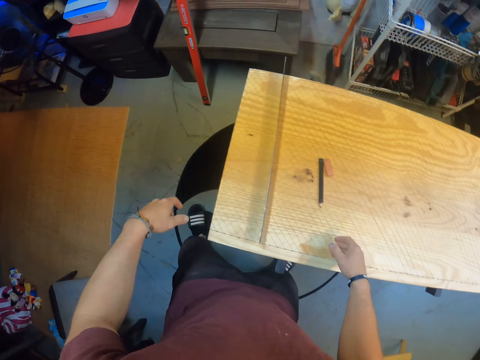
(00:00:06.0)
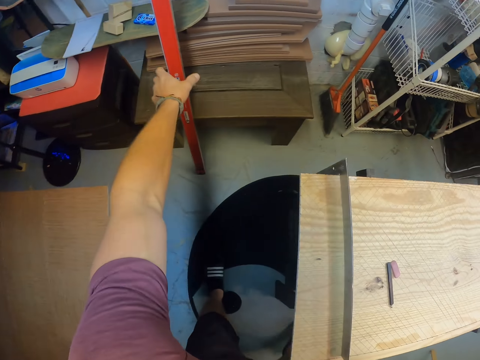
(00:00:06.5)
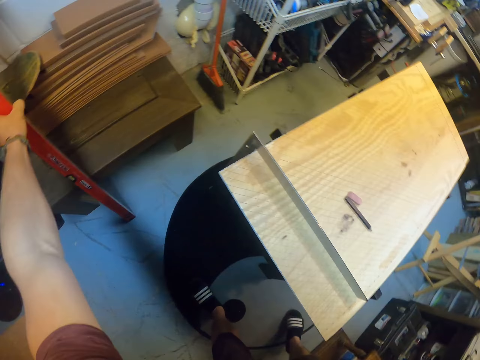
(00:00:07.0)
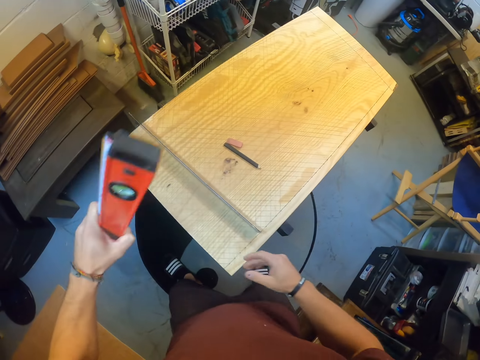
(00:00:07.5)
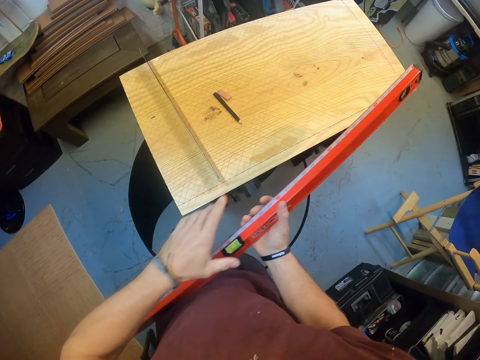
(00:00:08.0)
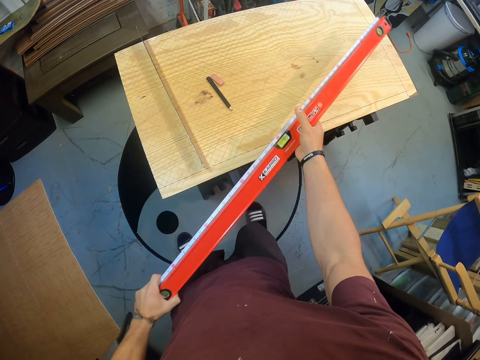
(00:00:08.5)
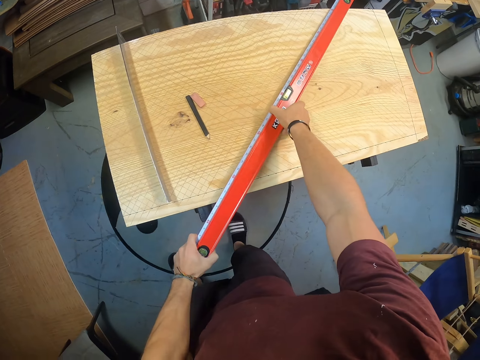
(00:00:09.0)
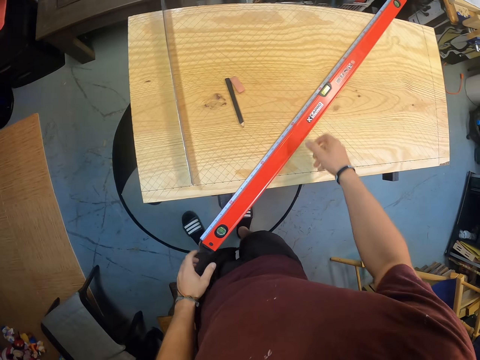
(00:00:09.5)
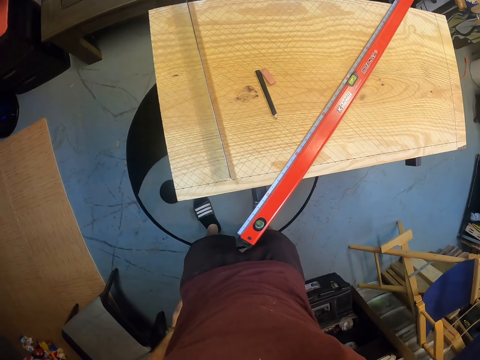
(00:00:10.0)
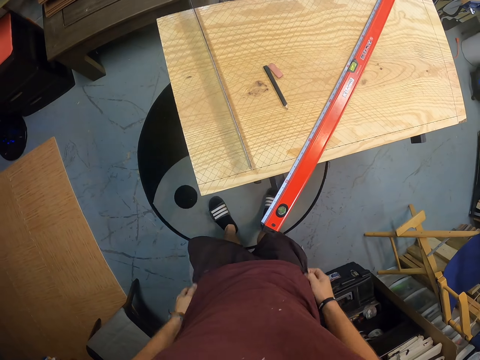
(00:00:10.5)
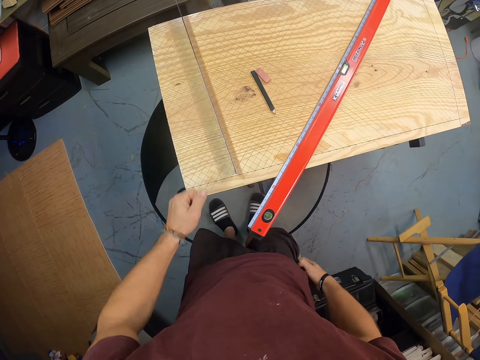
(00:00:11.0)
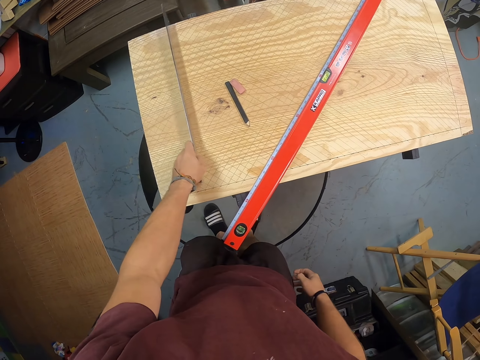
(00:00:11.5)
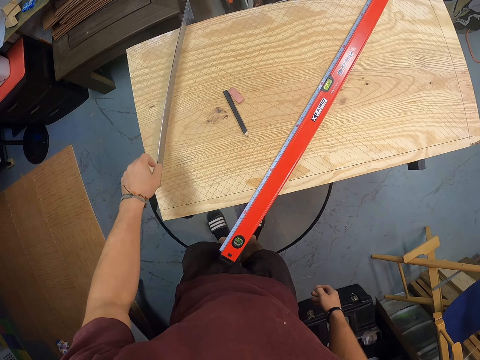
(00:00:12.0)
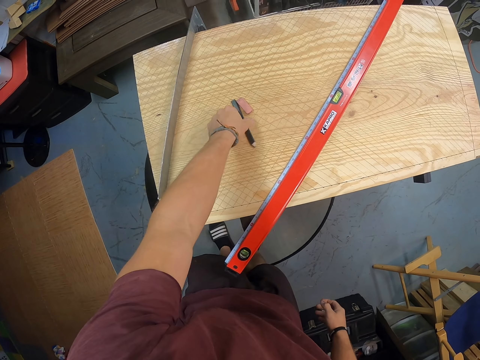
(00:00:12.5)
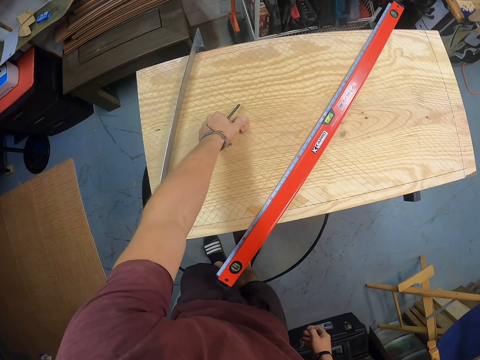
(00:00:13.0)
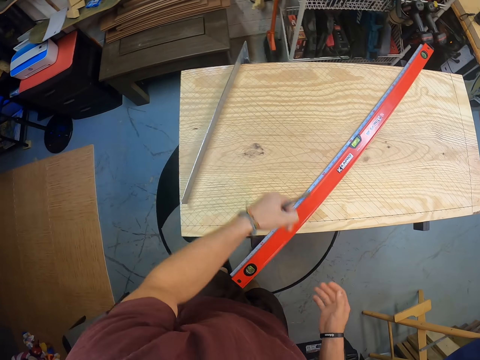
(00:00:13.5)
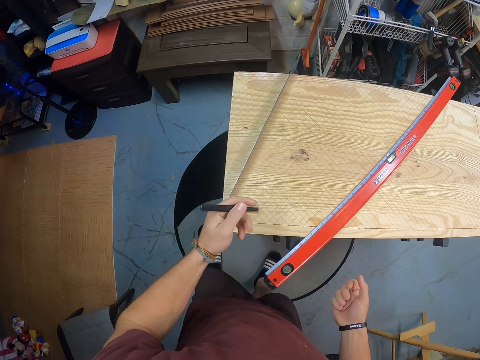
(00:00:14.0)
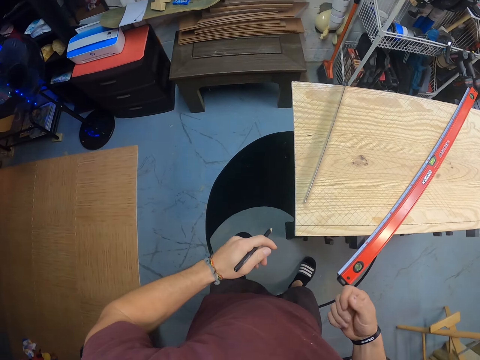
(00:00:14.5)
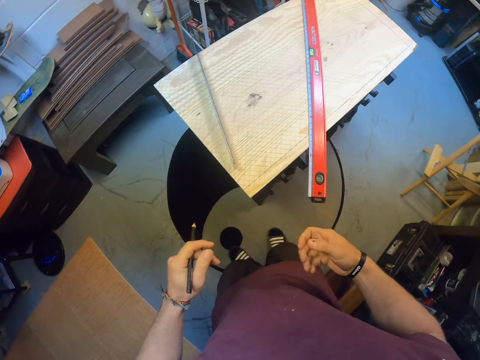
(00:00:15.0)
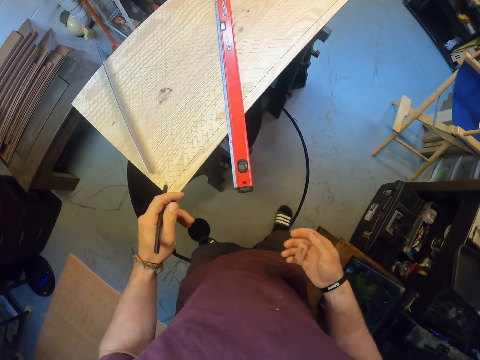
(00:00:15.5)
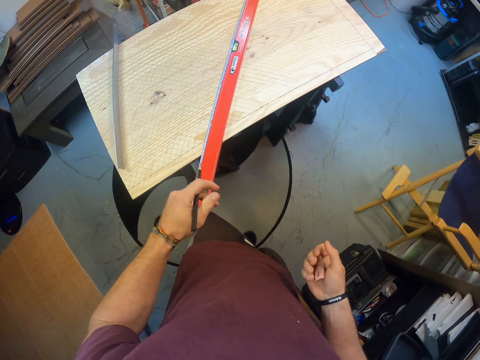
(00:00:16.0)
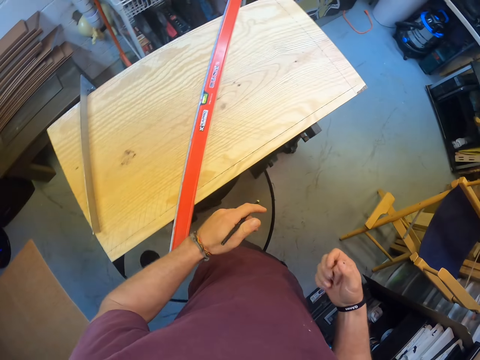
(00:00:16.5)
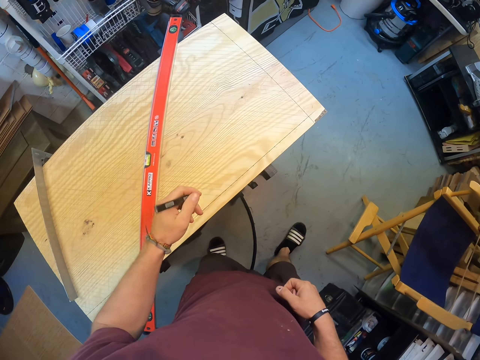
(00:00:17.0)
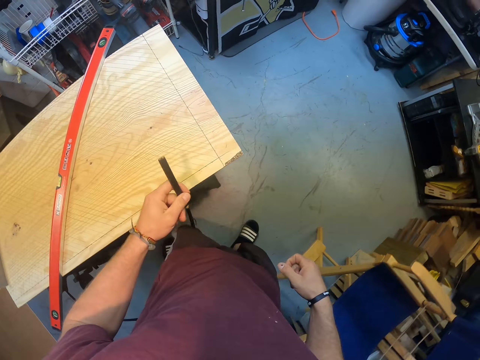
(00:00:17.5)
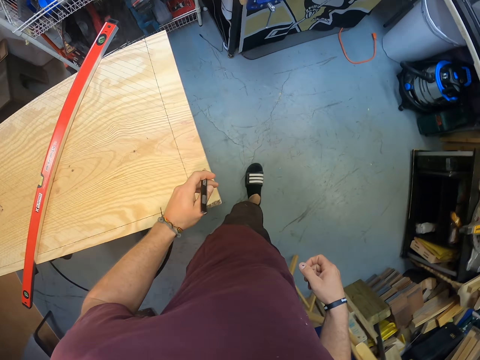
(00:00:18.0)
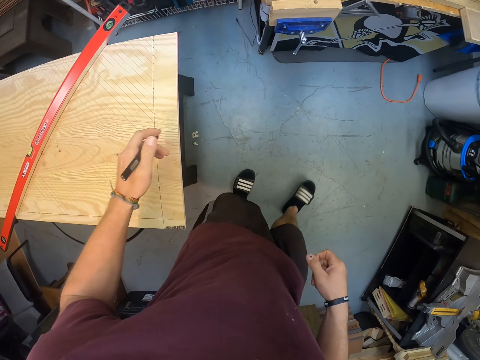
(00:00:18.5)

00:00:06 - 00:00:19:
The camera wearer picks up a spirit-level-measuring-ruler from the floor with his left hand. He drops the spirit-level-measuring-ruler on the plywood with his hands. He wipes his shorts with his hands. He adjusts a square ruler on the plywood with his left hand. He picks up the pencil from the plywood with his left hand. He picks up the eraser from the plywood with his left hand. He passes the eraser from his left hand to his right hand. He moves.

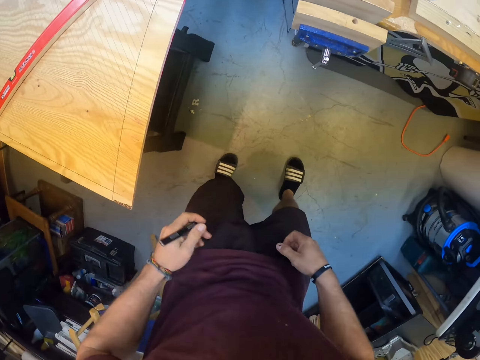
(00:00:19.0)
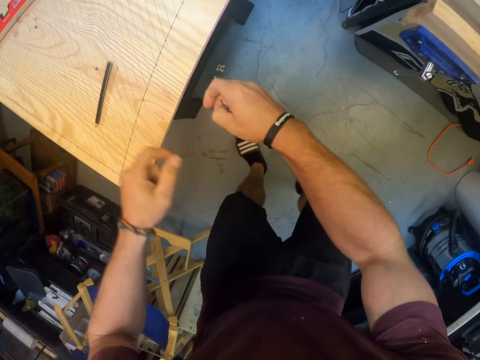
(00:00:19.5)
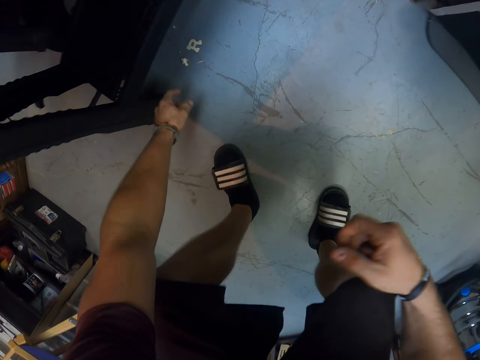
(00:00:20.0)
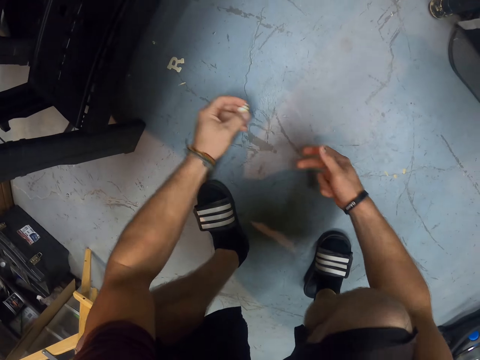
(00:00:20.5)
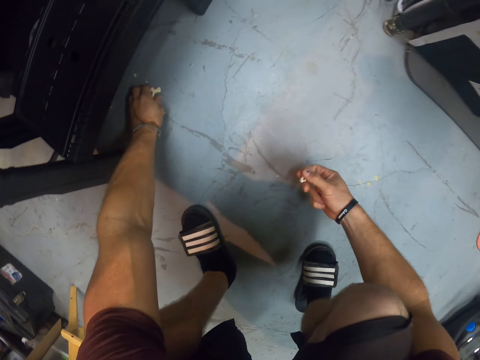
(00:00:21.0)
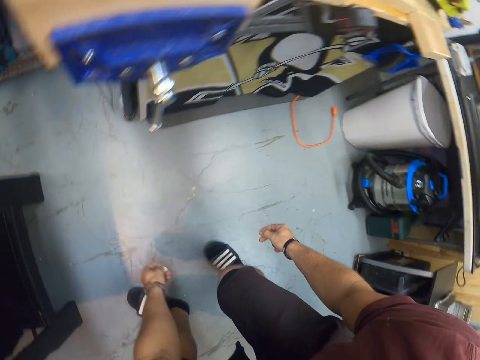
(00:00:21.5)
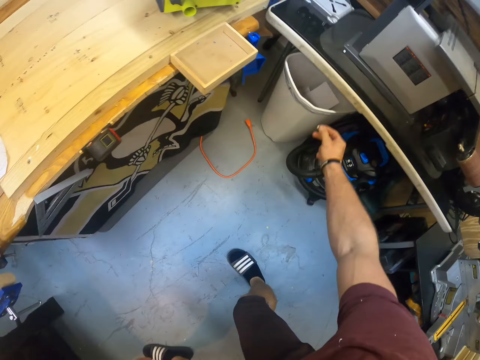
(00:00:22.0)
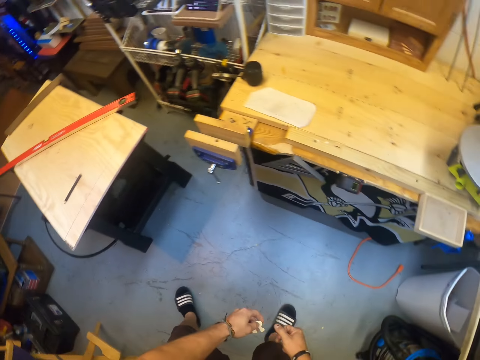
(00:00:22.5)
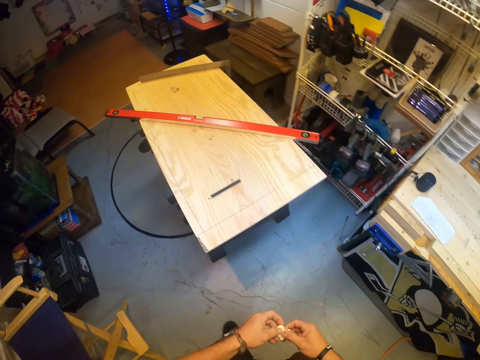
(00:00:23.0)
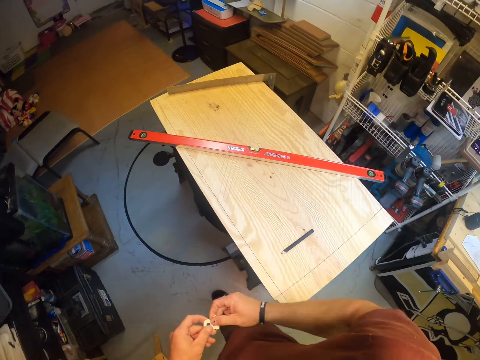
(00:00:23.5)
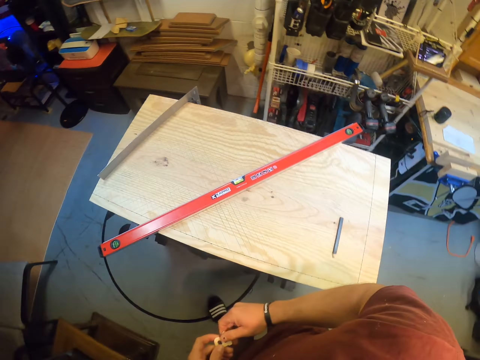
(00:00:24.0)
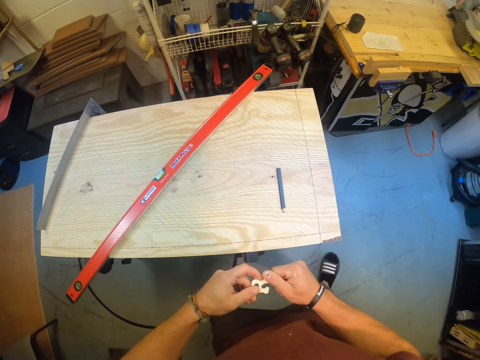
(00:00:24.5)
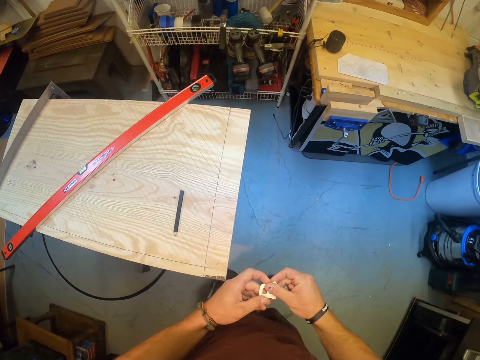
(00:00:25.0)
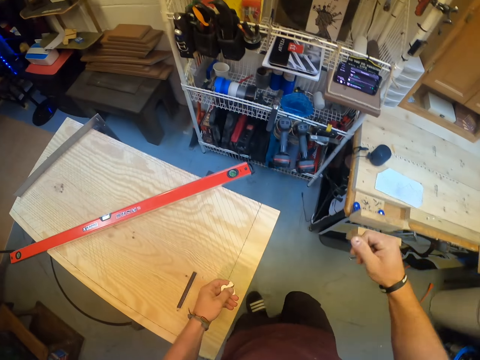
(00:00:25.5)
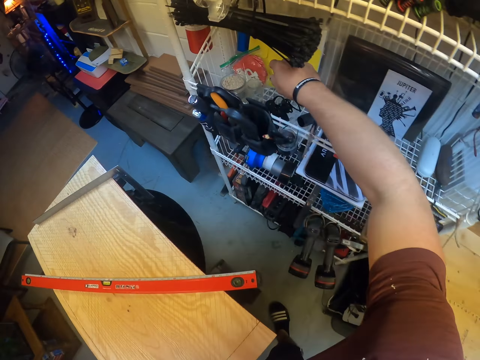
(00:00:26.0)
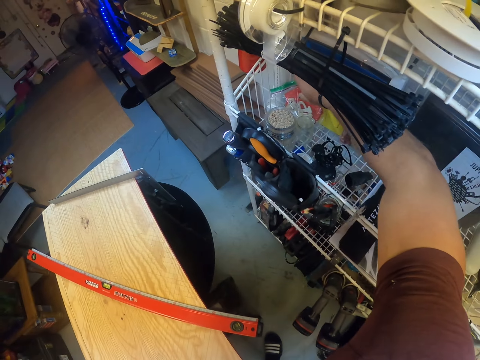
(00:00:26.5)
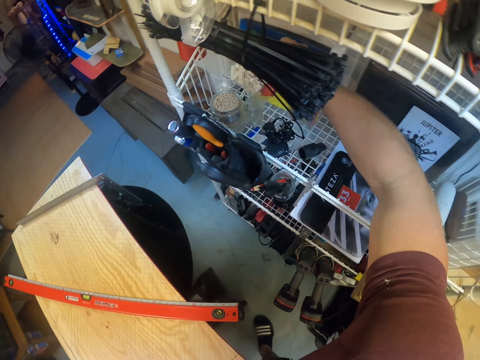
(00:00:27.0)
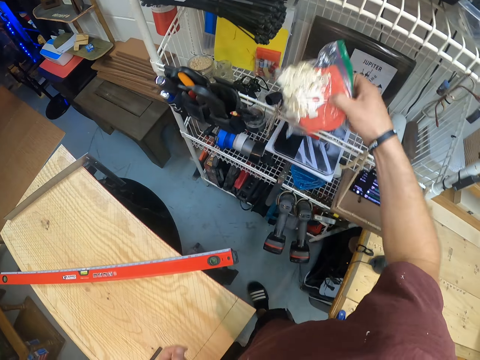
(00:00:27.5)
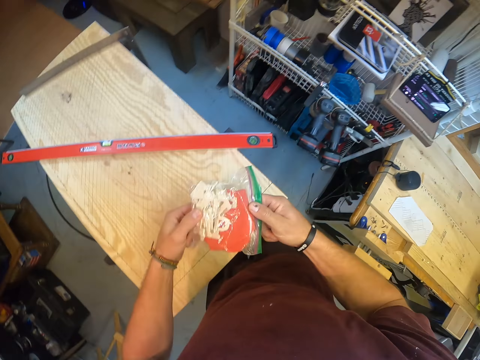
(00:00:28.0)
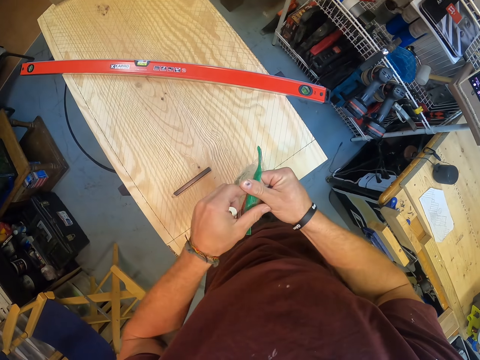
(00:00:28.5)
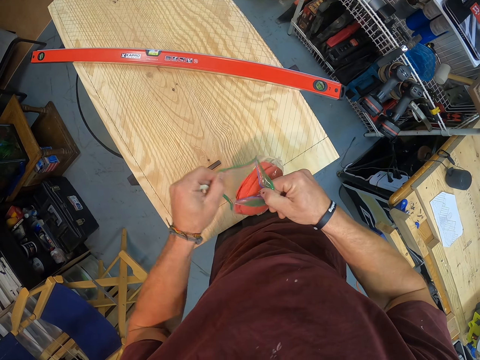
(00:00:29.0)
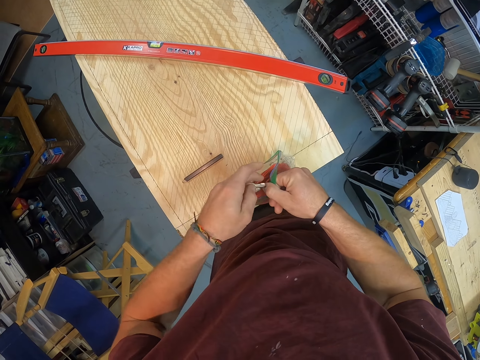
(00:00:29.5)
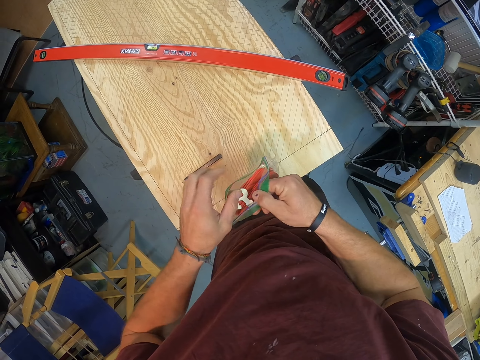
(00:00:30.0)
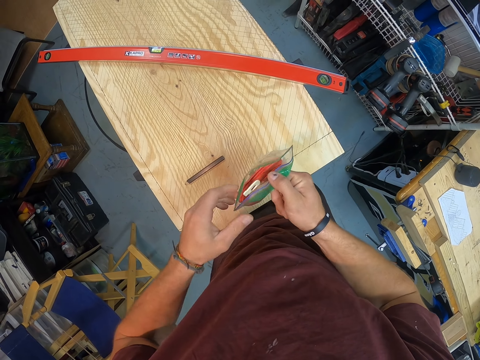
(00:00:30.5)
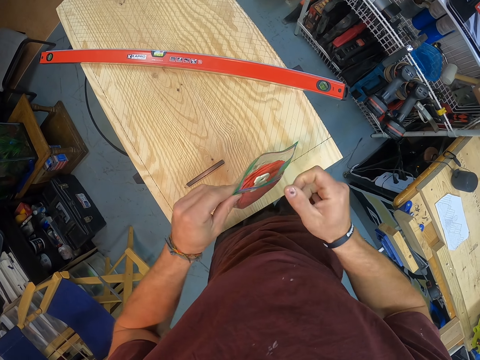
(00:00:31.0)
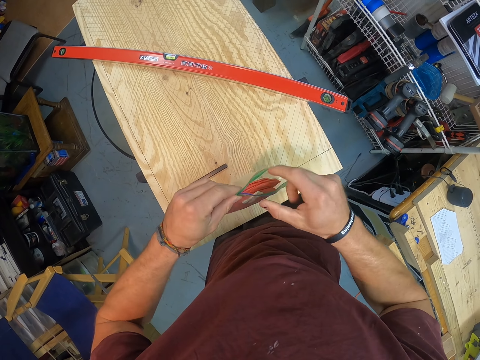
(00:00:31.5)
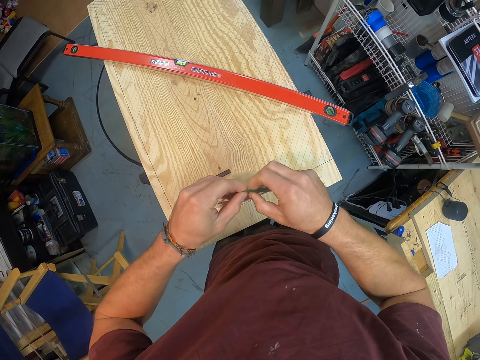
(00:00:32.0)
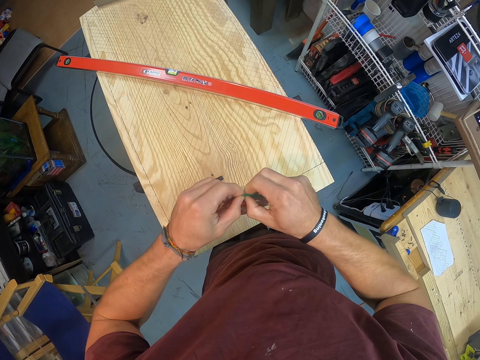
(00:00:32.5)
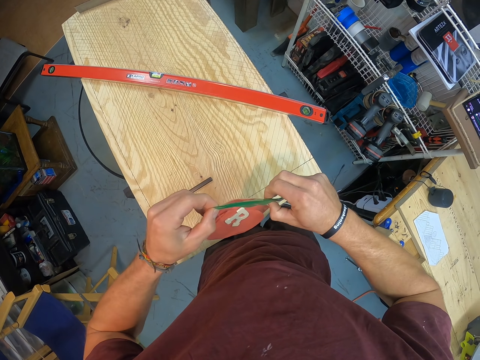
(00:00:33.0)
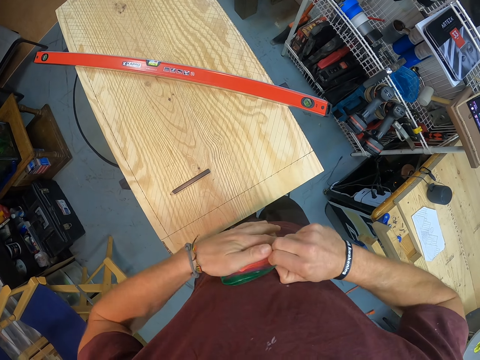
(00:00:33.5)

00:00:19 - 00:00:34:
The camera wearer drops the pencil on the plywood with his left hand. He picks up a piece of wood from the floor with his left hand. He passes the piece of wood from his left hand to his right hand. He picks up a carved wood from the floor with his left hand. He throws the piece of wood into a bin on the floor with his right hand. He wipes the carved wood with his hands. He moves. He removes a seal pack from a rack with his right hand. He opens the seal pack with his hands. He drops the carved wood into the seal pack with his left hand. He adjusts the carved wood in the seal pack with his right hand. He closes the seal pack with his hands.
